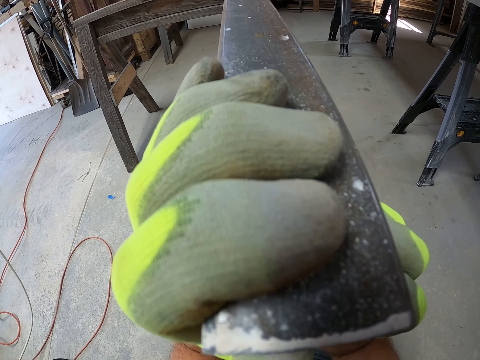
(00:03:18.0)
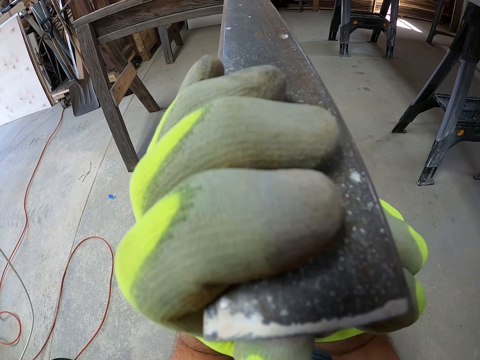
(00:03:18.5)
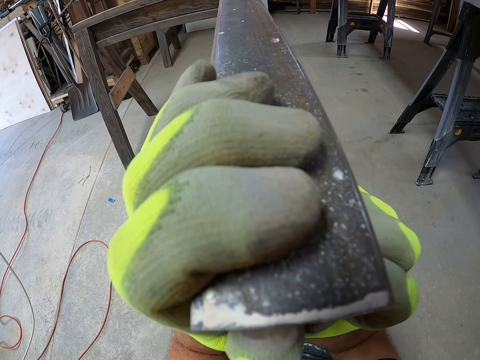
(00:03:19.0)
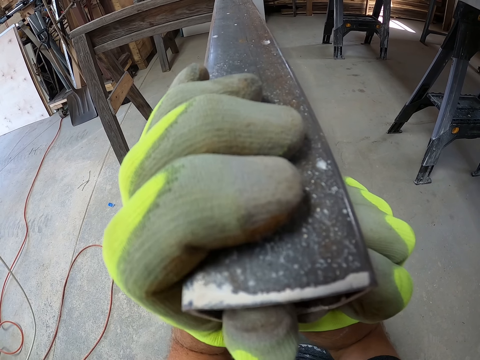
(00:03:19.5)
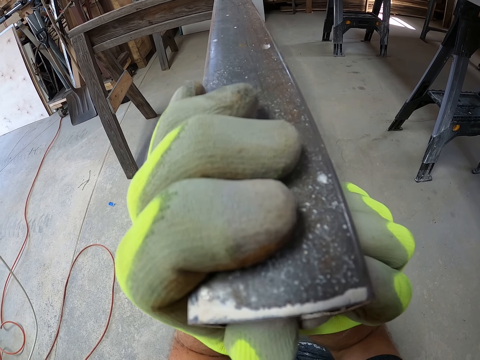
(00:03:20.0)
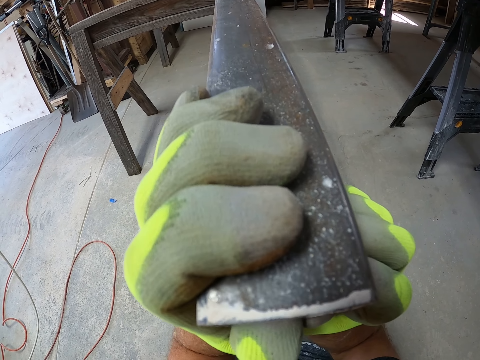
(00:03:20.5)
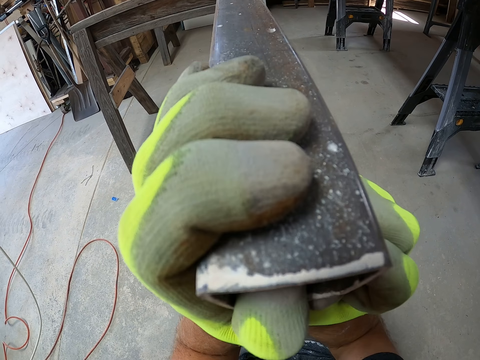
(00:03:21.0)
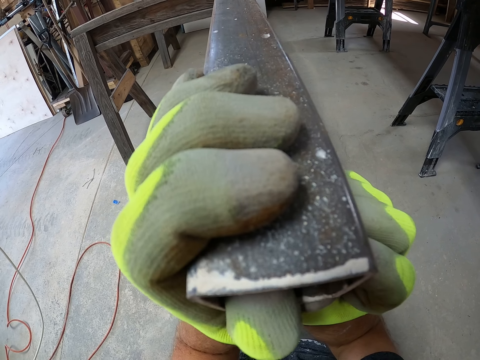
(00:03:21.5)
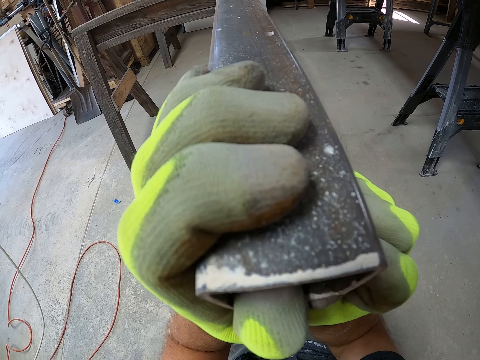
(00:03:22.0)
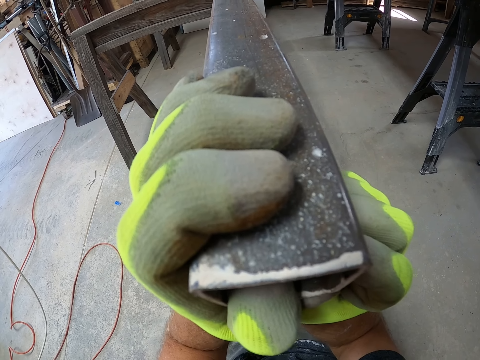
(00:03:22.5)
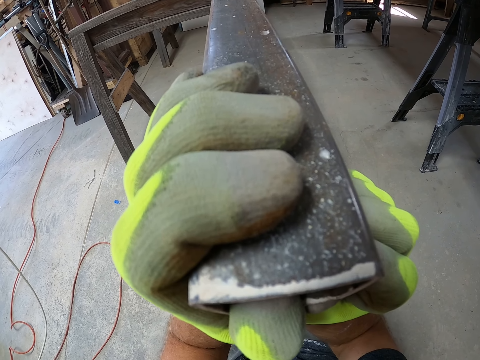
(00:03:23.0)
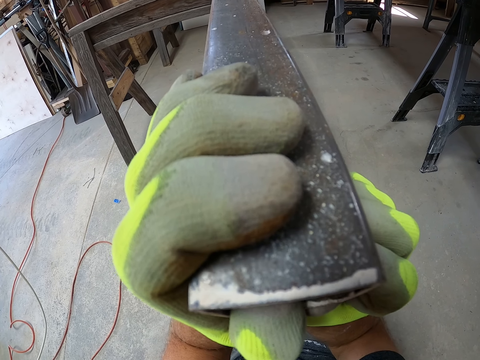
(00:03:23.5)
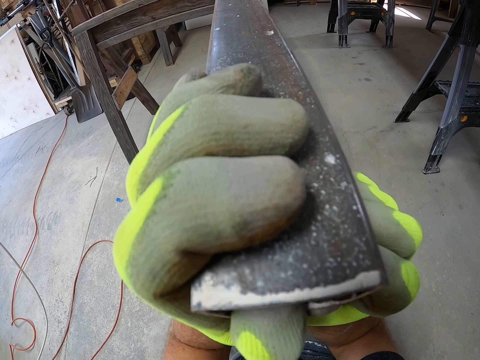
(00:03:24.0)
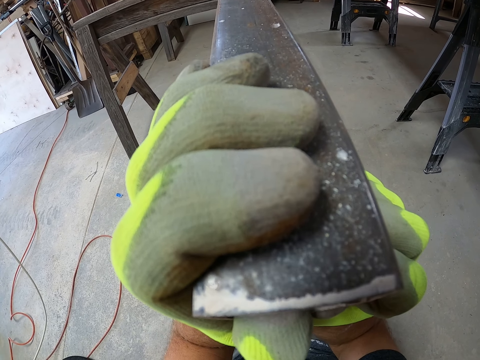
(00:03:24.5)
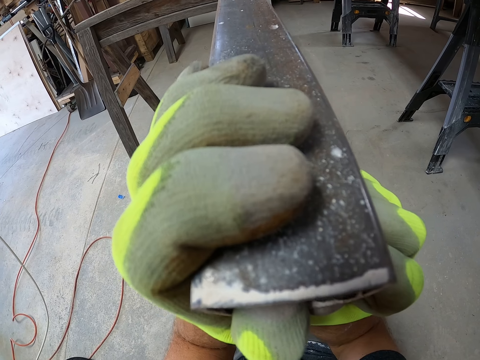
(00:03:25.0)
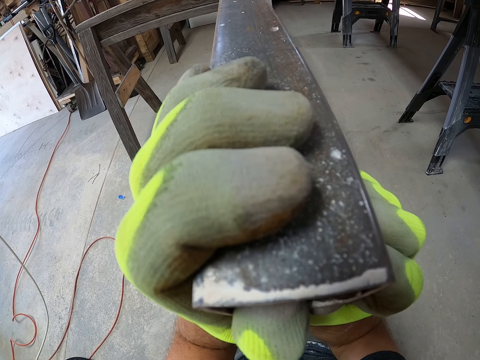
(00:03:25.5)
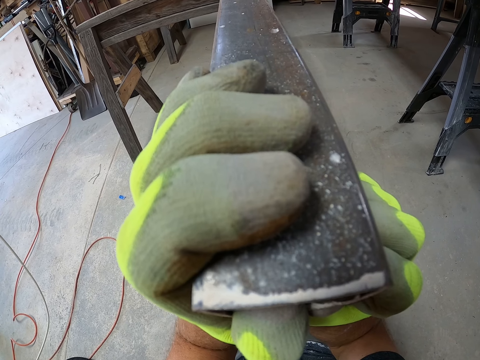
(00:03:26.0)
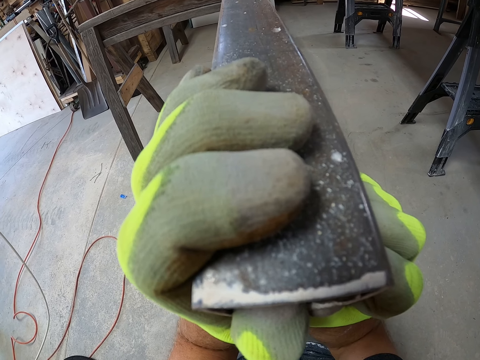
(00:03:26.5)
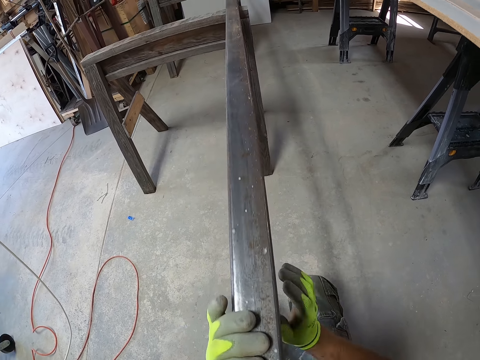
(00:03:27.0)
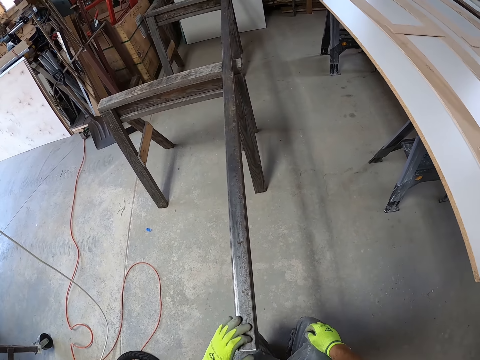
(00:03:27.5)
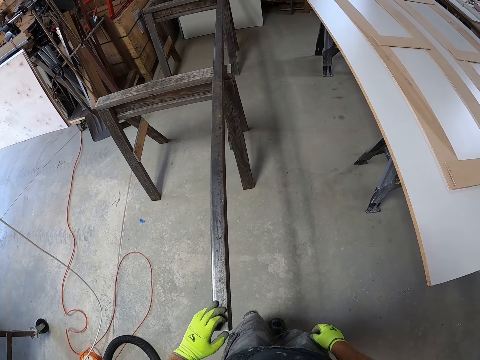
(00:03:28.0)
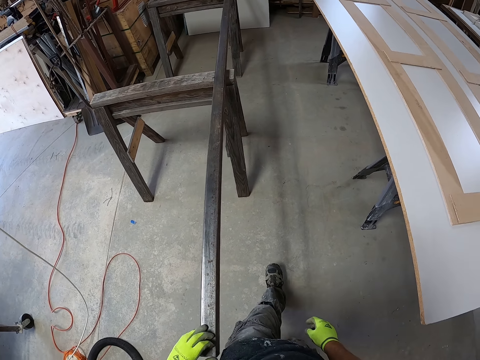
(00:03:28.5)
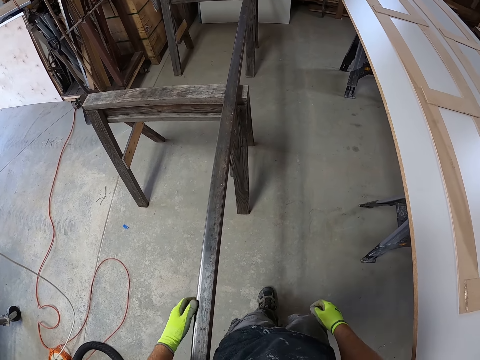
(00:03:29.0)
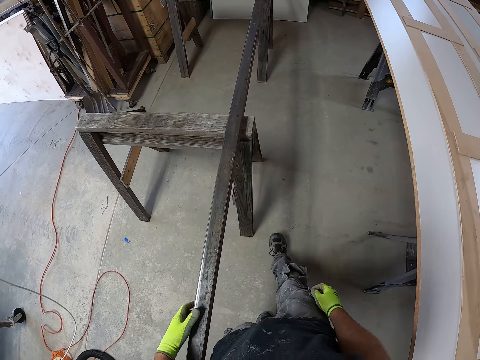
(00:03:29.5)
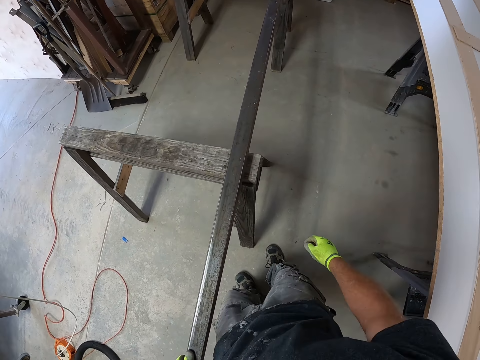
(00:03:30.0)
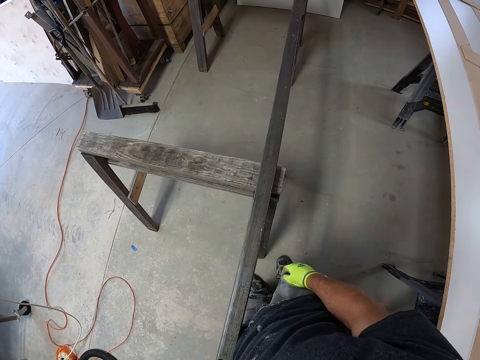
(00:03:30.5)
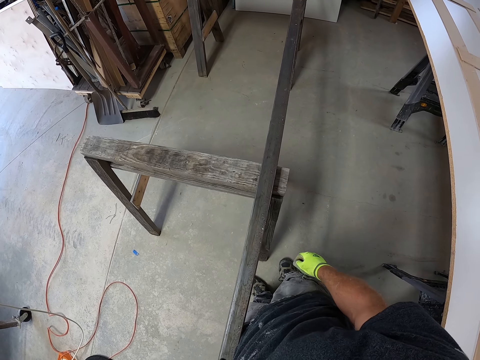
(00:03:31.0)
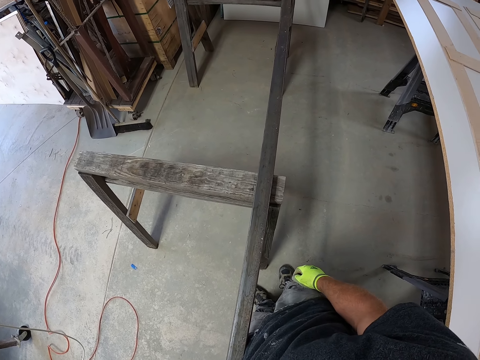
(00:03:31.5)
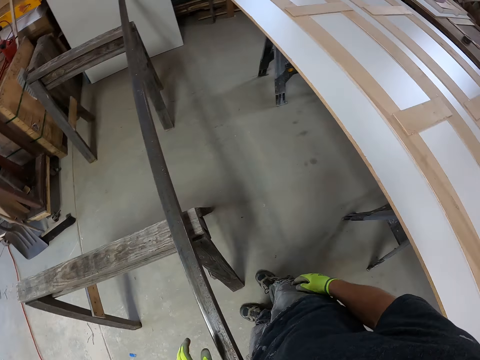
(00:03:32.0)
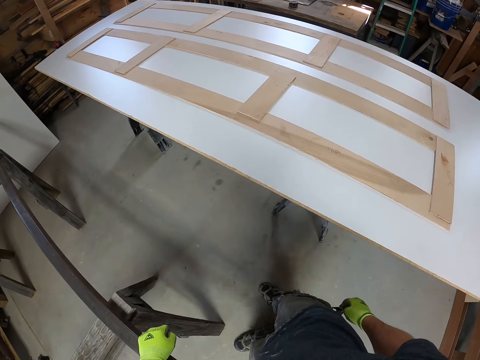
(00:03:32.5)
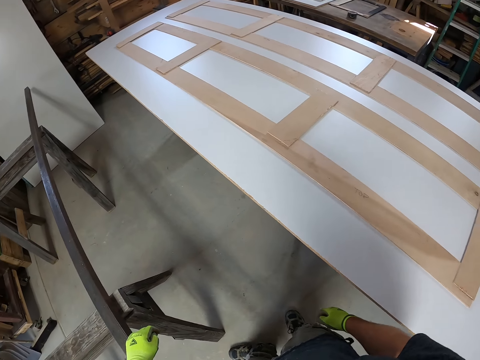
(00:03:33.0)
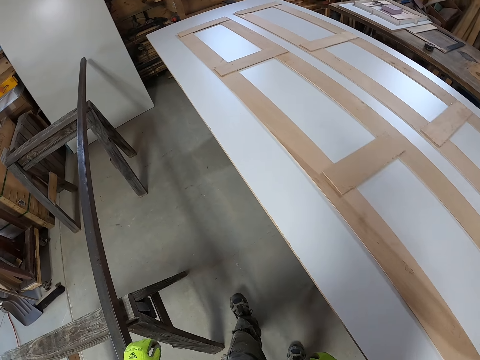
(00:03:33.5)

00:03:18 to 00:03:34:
The camera wearer looks at the metal. They bend down to check the wood. They walk along the metal.

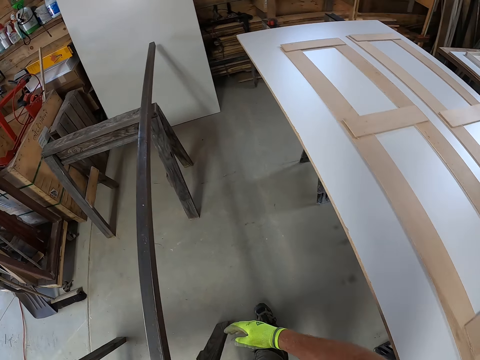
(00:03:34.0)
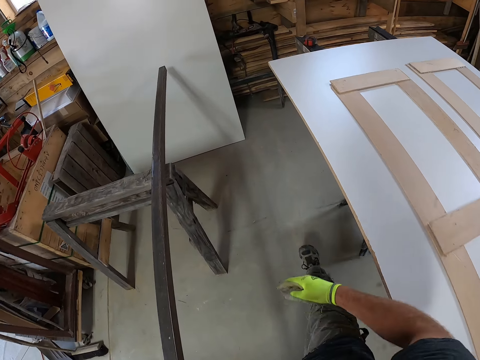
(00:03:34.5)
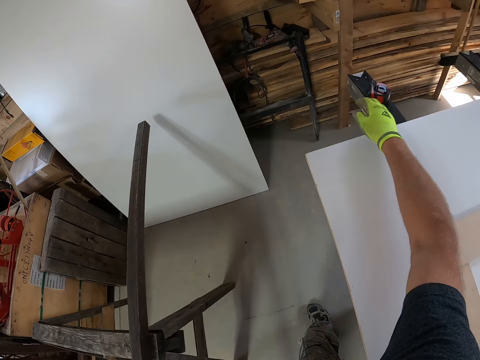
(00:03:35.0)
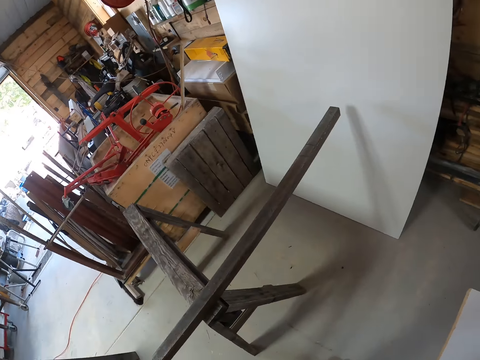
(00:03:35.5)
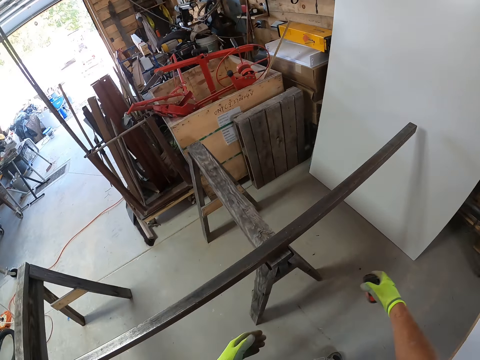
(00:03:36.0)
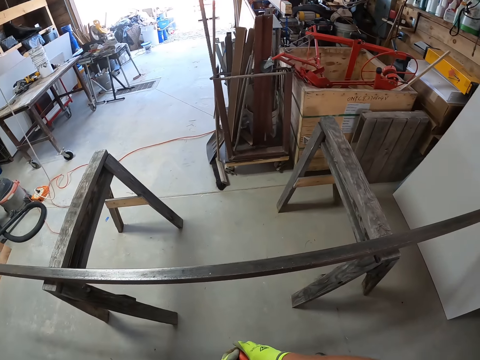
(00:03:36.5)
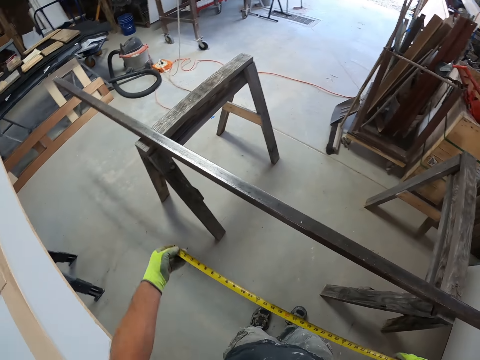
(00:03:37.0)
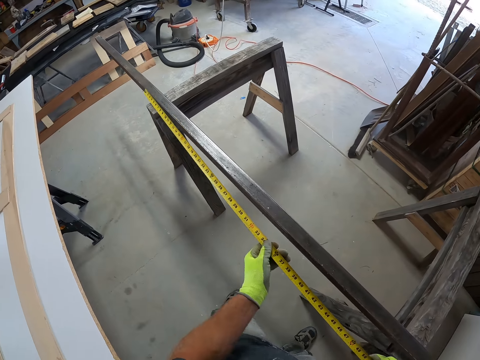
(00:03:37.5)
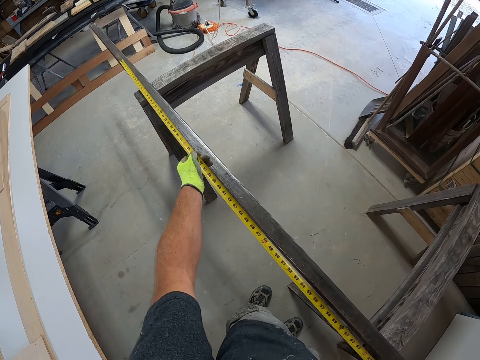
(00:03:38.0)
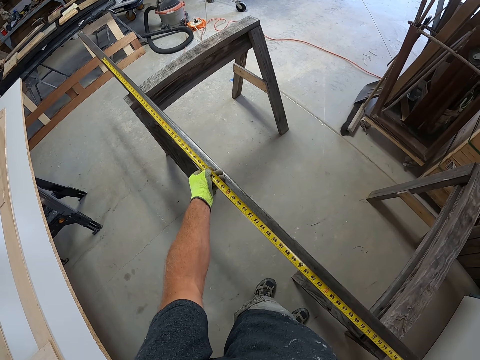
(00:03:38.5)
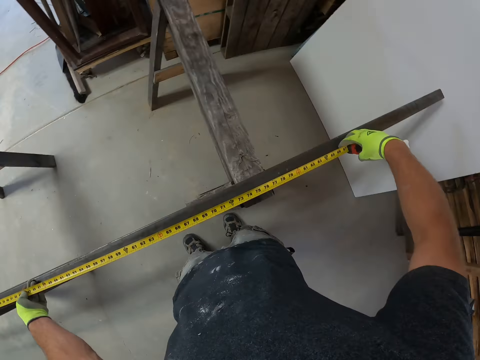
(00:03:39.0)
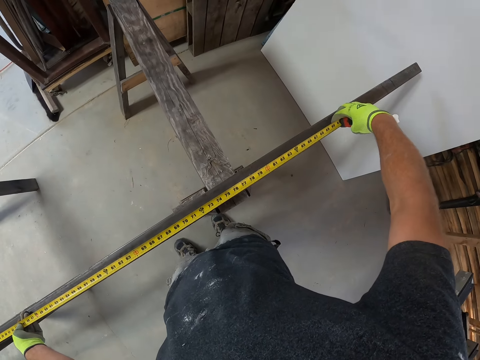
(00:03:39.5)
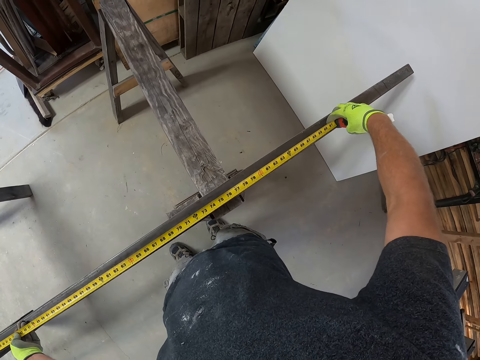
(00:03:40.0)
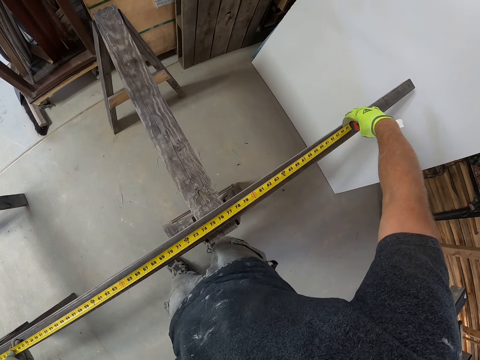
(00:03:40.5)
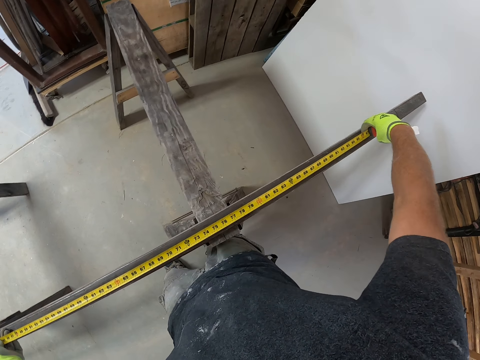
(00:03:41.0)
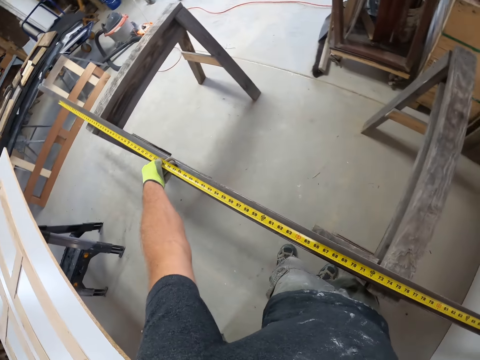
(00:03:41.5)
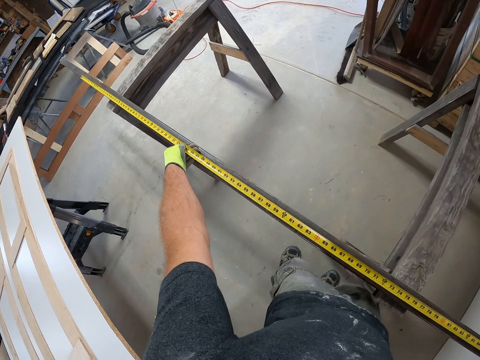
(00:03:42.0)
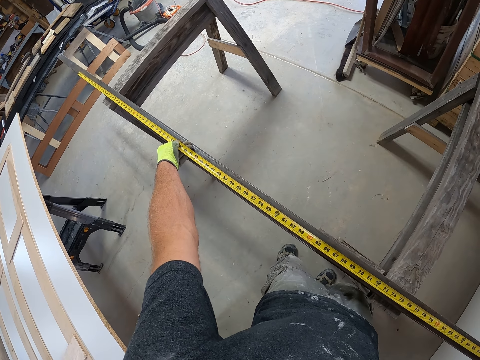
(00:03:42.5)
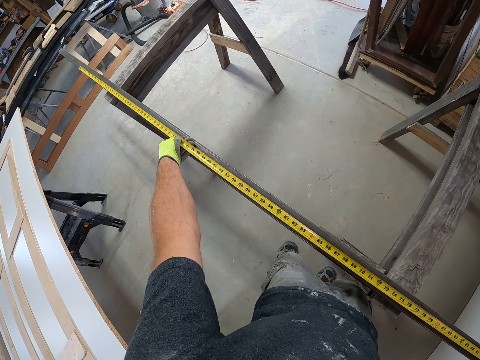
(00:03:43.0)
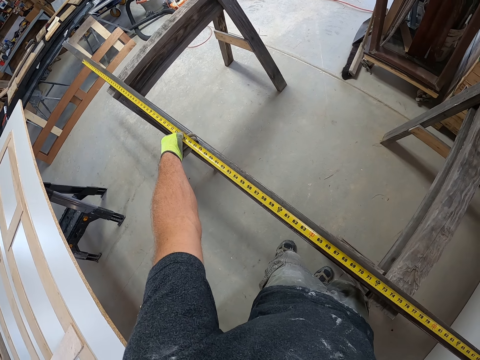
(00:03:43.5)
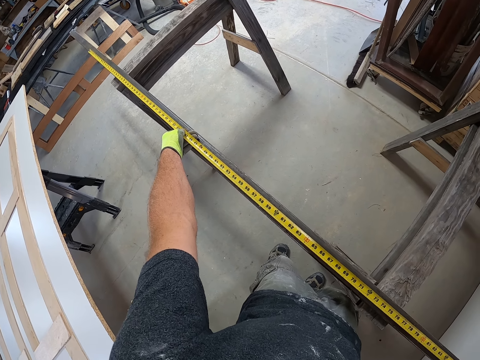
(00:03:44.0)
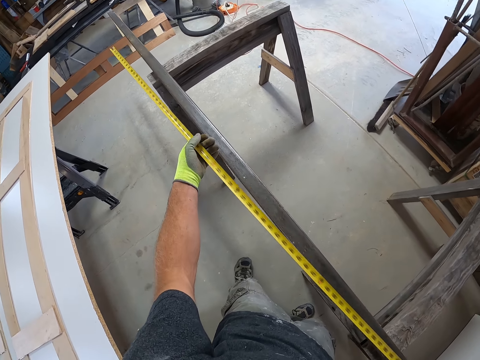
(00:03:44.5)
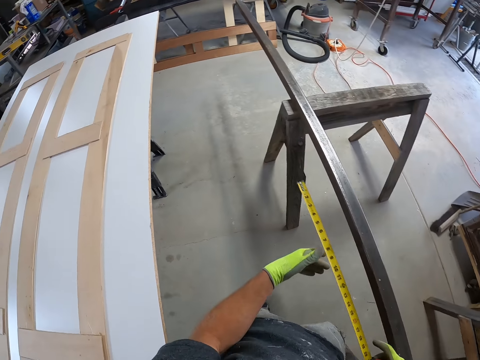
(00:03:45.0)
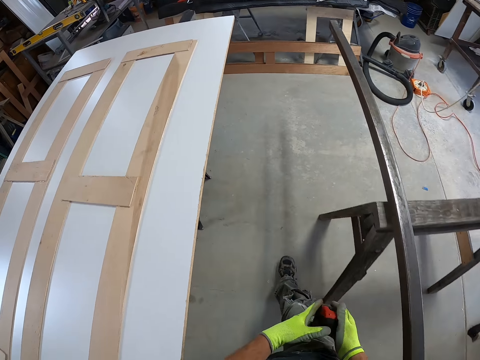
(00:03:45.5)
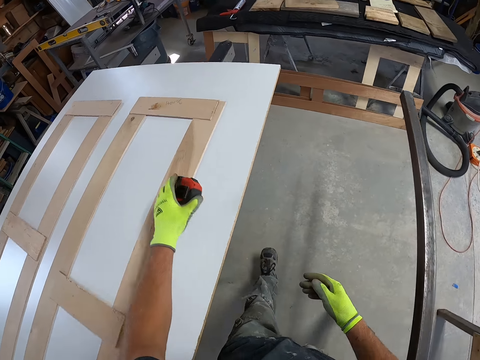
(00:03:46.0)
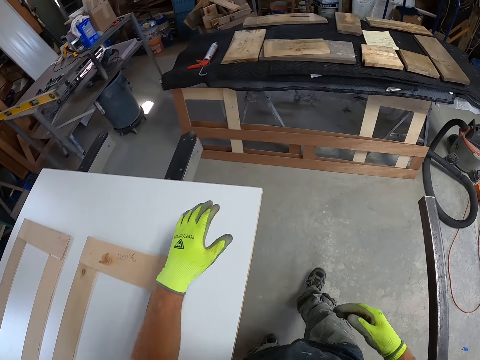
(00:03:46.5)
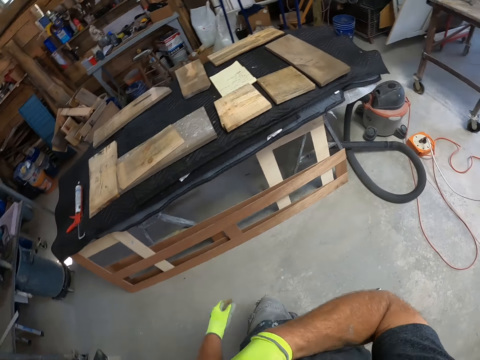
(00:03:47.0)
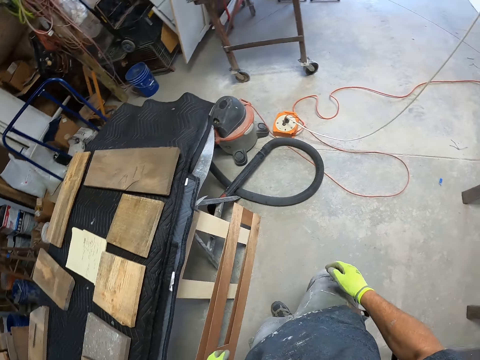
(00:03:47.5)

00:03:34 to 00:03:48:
The camera wearer takes the tape measure. They use the measurement tape to measure the length of the iron. They fold the tape measure. They drop the measurement tape on top of the table. They walk in the workshop.
